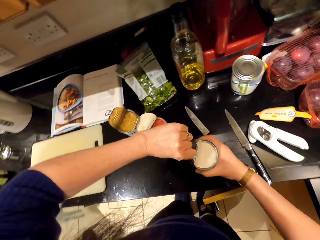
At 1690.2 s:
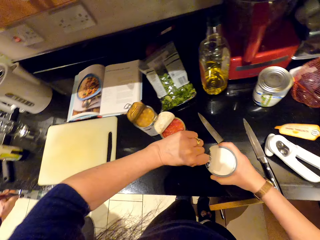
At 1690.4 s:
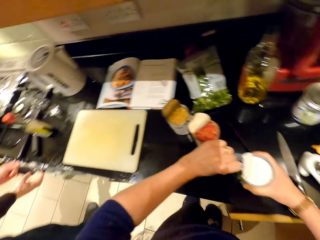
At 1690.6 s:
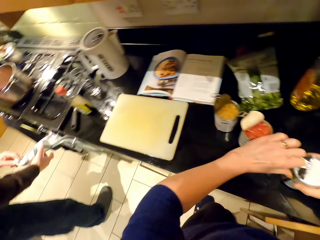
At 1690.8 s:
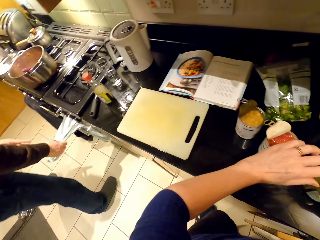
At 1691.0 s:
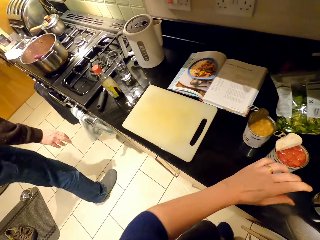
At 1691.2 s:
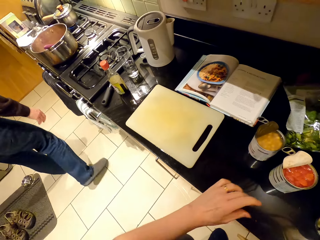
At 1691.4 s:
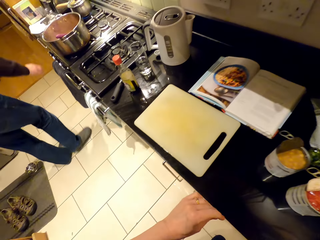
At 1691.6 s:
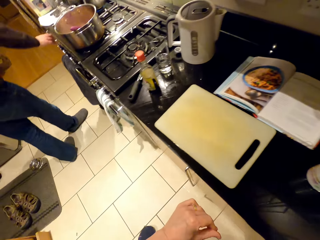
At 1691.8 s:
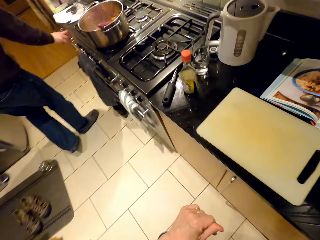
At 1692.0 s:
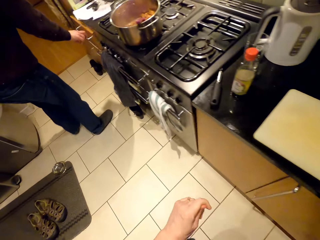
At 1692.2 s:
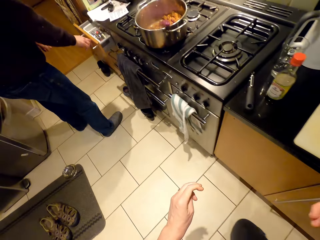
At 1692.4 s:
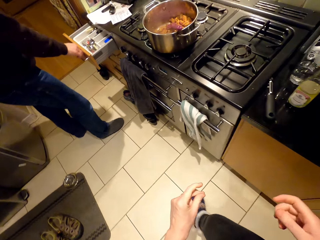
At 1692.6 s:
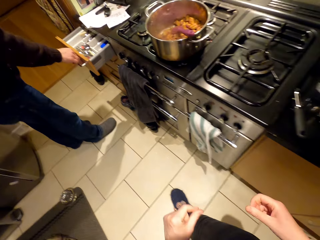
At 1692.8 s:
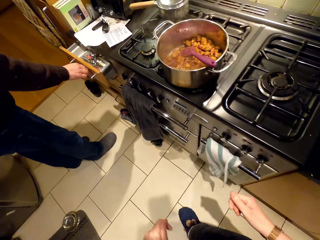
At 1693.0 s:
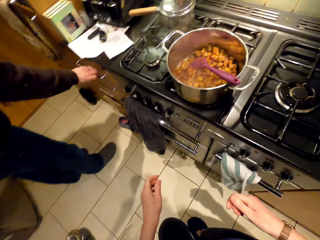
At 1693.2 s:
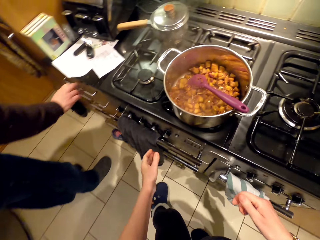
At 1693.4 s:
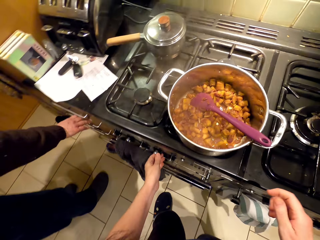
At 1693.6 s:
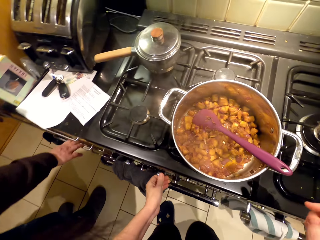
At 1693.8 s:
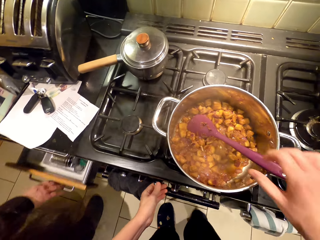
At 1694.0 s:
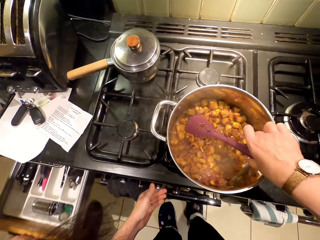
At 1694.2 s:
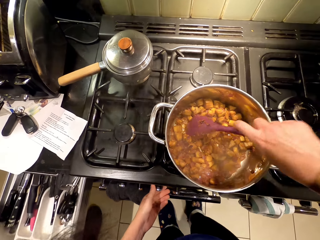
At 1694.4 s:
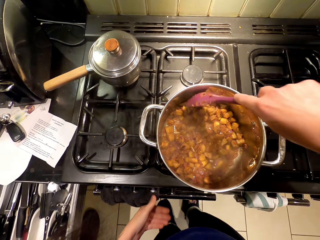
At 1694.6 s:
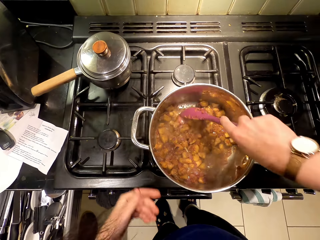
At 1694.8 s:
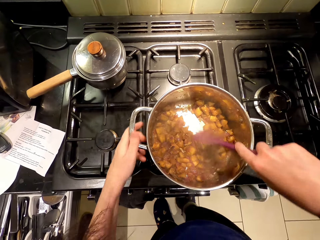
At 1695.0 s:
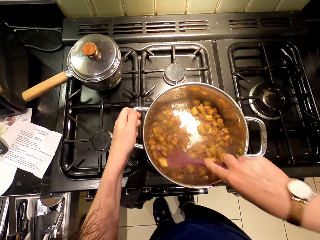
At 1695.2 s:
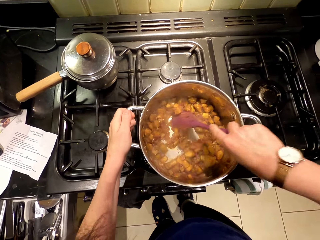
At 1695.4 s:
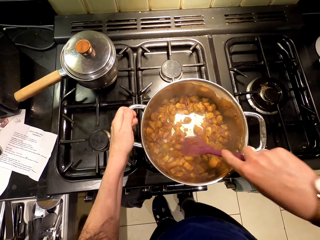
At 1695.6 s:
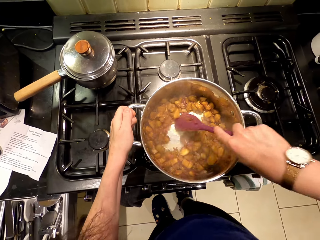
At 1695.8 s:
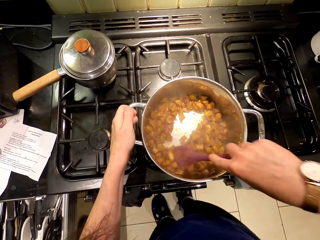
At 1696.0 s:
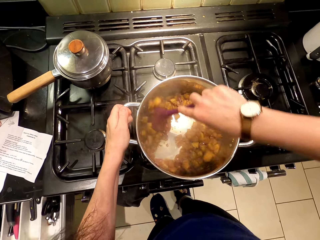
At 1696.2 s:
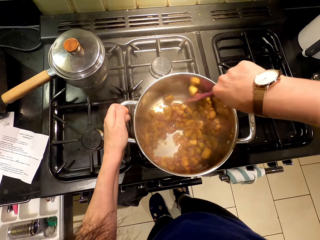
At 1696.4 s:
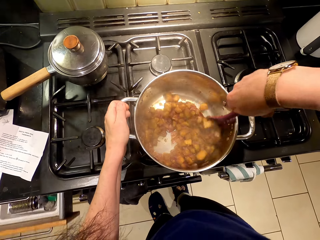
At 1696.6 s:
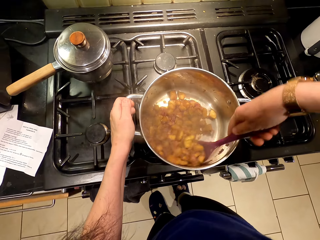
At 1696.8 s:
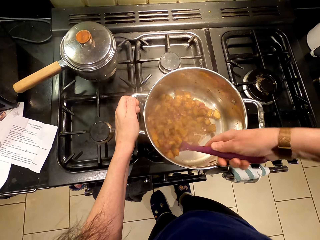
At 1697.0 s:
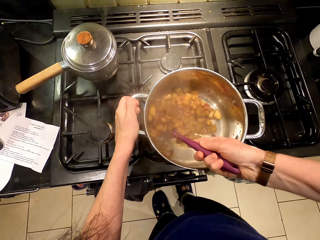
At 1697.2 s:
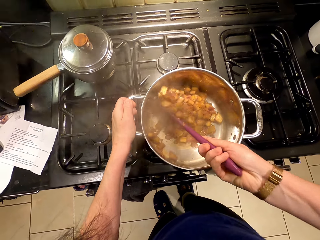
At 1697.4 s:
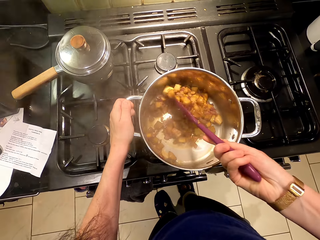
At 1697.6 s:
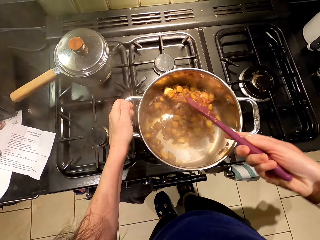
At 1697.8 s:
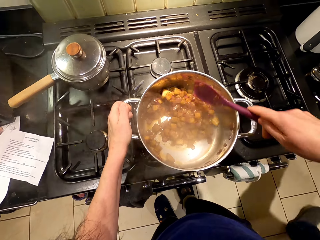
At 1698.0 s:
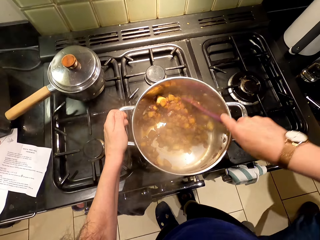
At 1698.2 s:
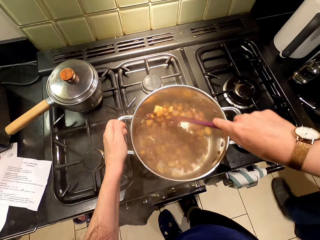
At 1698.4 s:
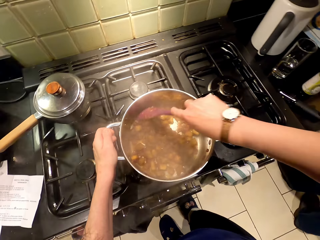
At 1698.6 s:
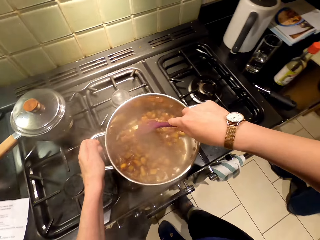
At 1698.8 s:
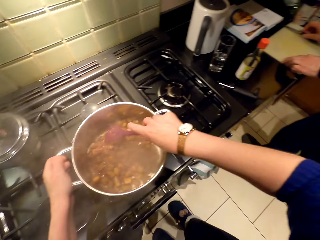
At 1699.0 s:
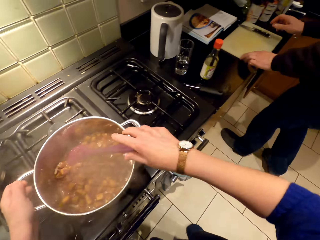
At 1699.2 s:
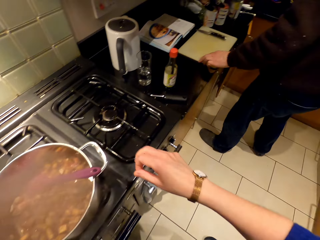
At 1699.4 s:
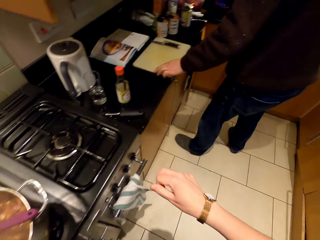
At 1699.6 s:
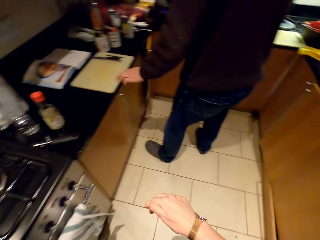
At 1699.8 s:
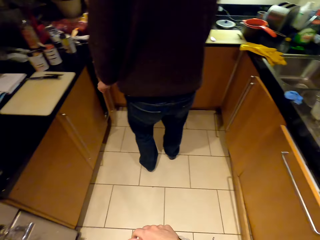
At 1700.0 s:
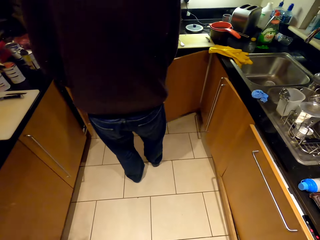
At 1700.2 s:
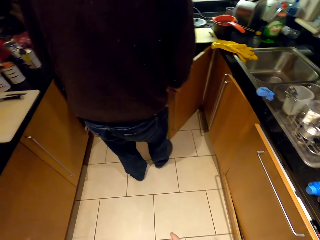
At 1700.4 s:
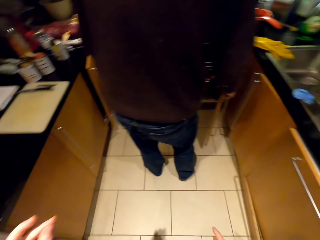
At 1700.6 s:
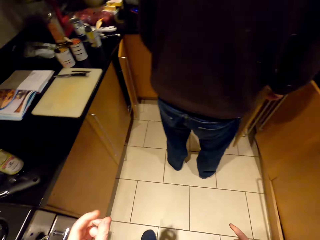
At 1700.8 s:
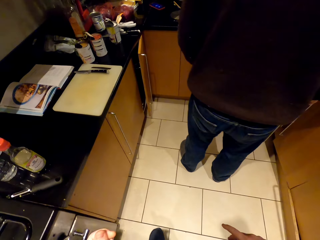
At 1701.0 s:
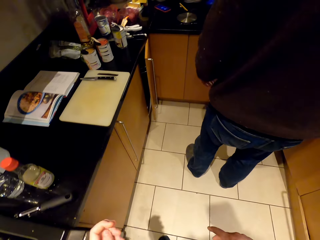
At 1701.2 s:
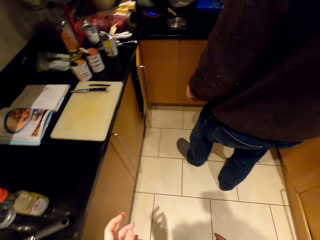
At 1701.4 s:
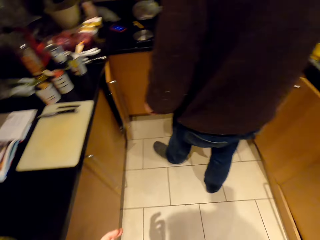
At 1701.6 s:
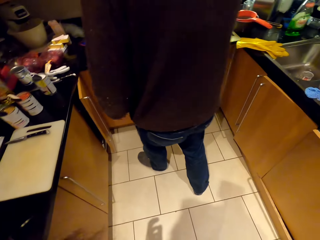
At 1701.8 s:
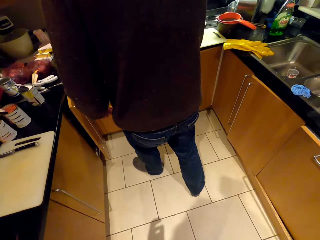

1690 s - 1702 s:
The camera wearer walks around. They adjust the flame on the stove. They cook the food on the stove. They stir the food.

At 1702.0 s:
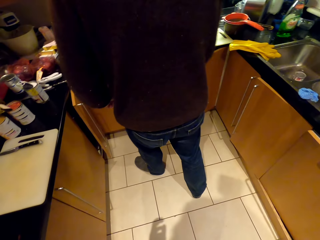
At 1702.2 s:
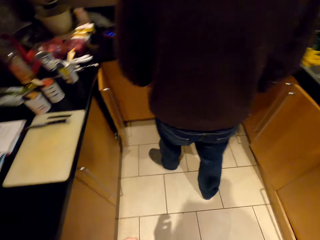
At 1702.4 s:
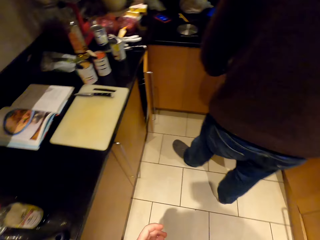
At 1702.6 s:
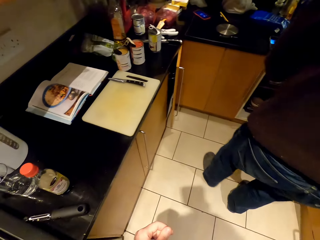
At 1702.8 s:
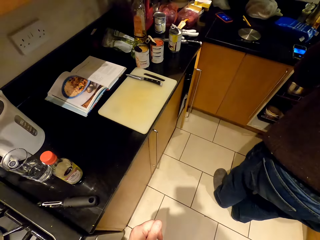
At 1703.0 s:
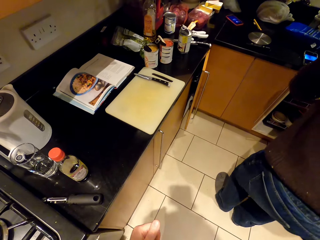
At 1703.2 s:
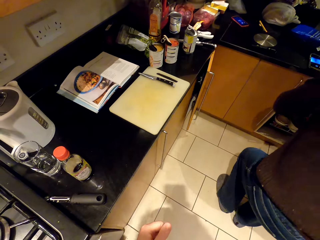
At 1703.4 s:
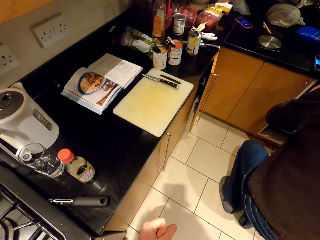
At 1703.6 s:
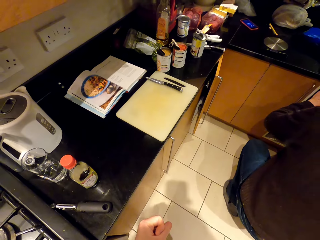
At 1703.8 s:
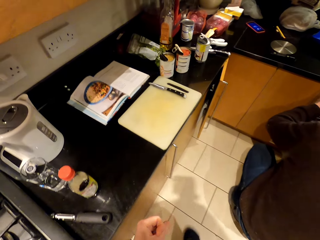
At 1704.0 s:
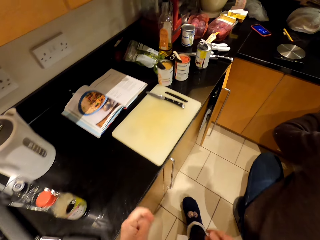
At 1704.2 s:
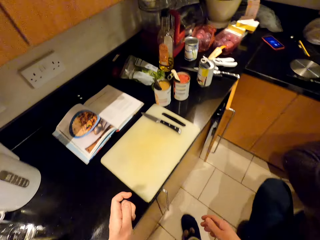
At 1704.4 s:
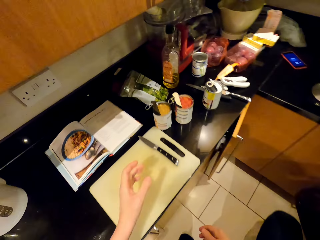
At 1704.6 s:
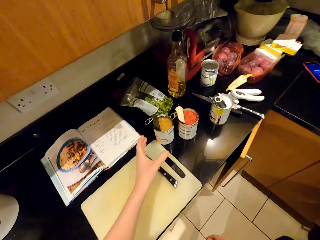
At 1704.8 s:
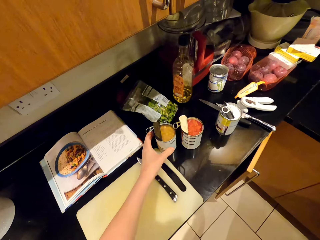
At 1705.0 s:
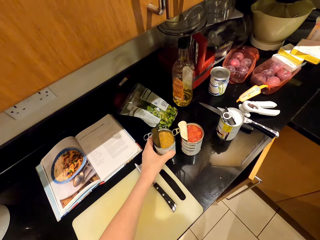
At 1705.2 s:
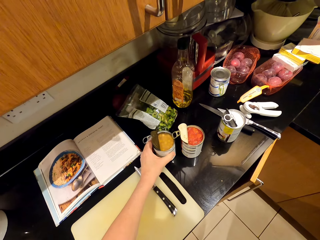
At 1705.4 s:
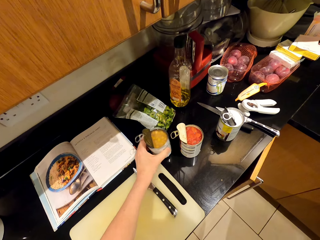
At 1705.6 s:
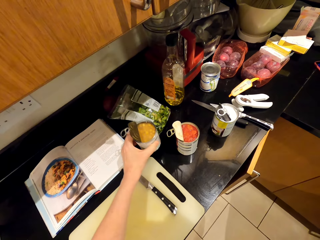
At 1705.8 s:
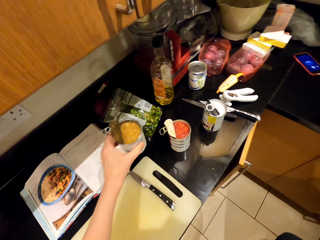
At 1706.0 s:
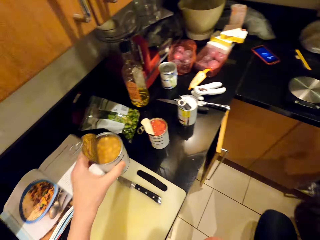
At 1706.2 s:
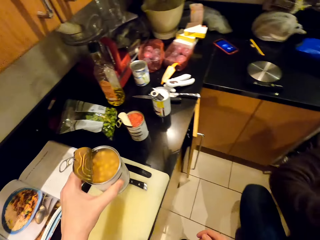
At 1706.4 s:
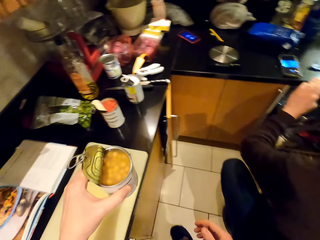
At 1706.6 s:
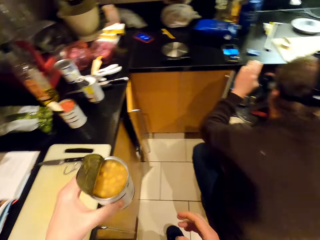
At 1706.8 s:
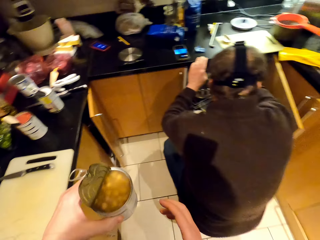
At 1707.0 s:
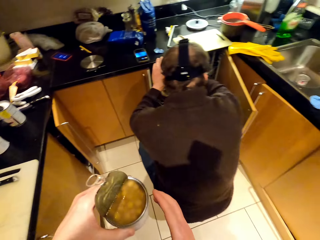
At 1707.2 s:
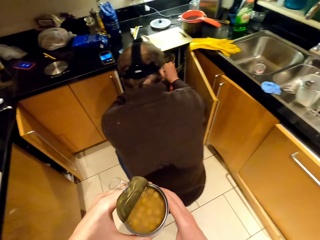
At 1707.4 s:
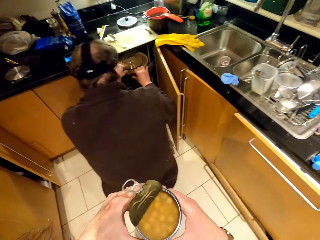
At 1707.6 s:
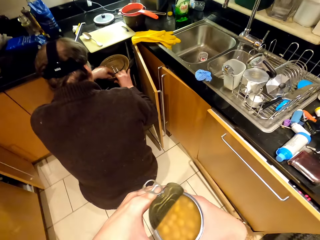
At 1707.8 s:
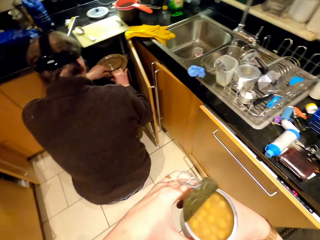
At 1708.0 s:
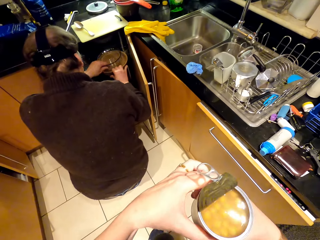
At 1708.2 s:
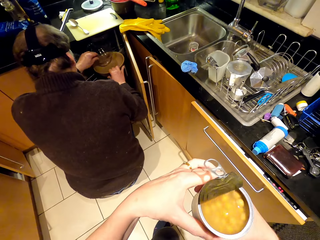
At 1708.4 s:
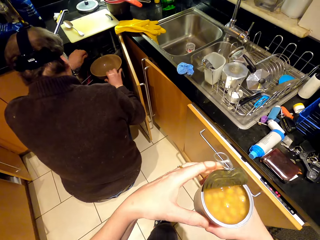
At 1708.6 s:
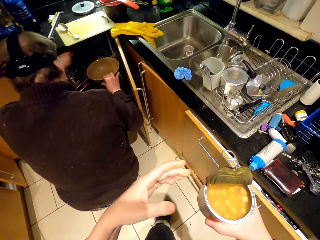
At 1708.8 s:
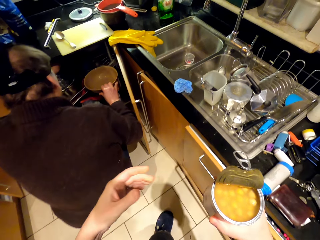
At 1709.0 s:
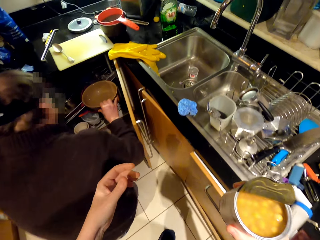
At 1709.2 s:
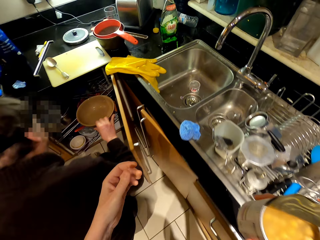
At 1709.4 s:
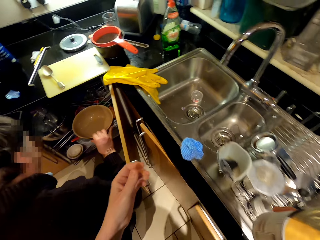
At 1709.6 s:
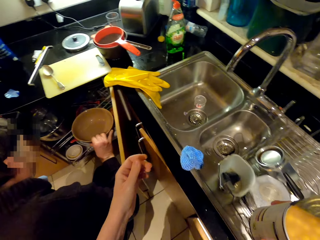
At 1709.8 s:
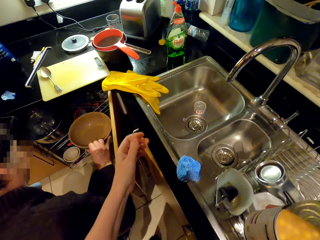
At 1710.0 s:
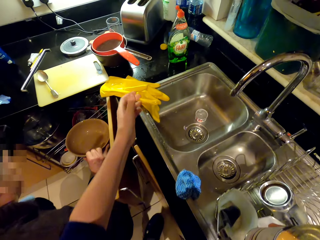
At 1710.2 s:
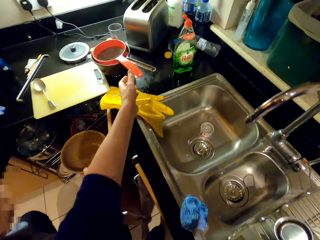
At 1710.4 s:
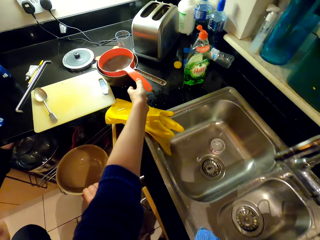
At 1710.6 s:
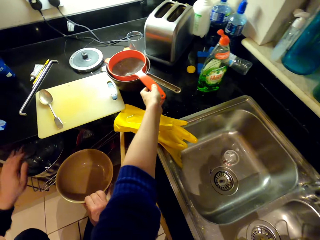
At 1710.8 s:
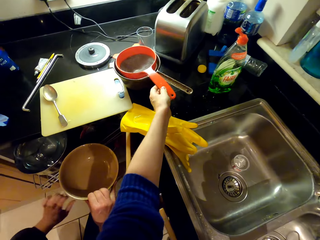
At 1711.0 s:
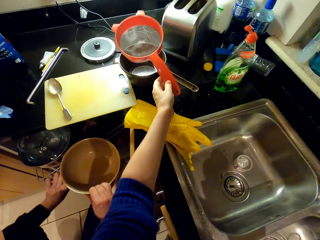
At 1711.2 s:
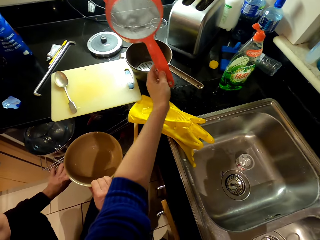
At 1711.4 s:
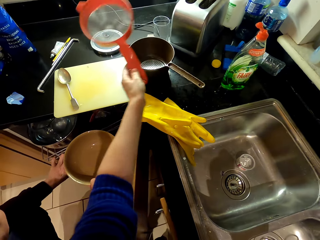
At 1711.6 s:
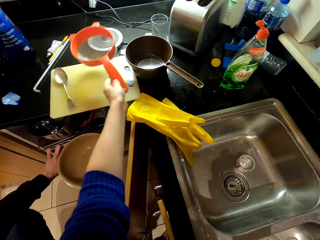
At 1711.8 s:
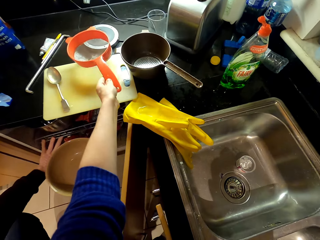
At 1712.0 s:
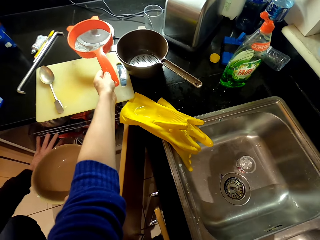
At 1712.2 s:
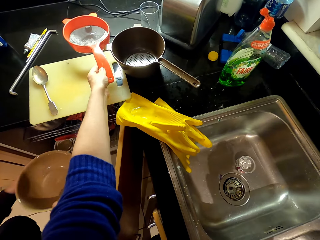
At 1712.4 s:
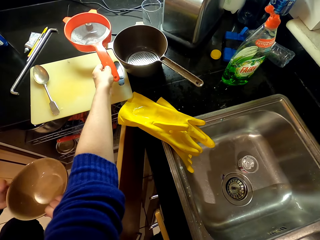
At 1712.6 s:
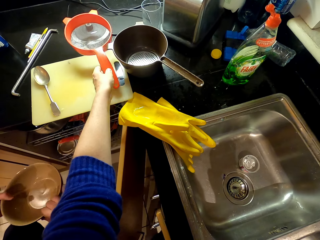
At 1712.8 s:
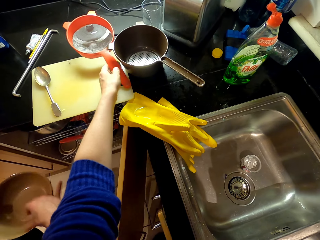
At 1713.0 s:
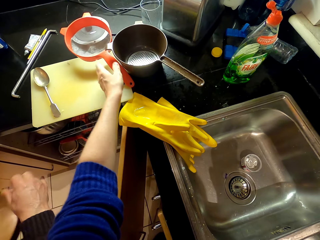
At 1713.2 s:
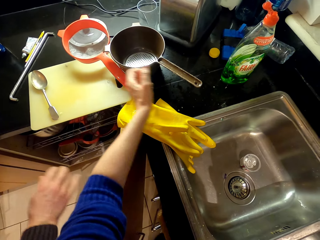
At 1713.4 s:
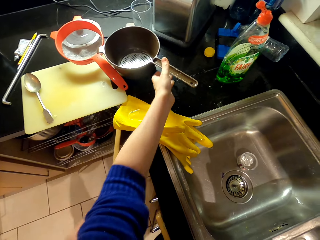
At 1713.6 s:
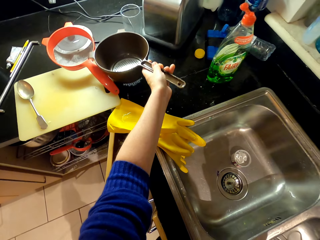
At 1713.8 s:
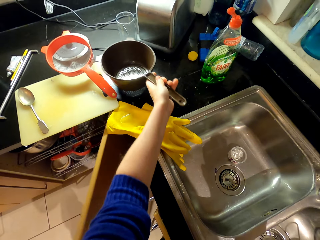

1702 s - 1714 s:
The camera wearer picks up the canned food. They put a sieve aside.
